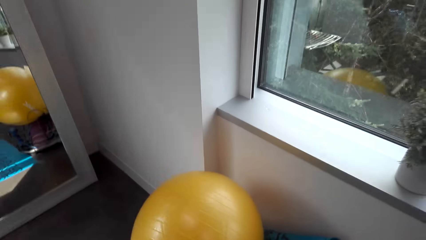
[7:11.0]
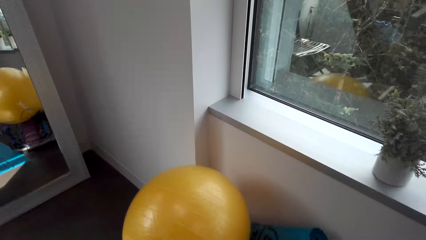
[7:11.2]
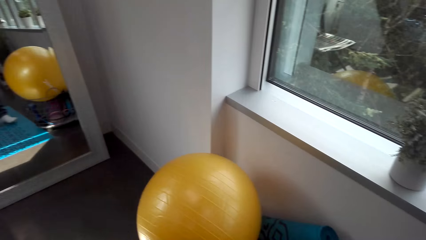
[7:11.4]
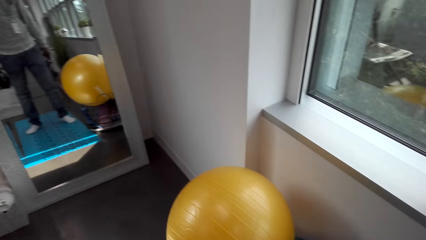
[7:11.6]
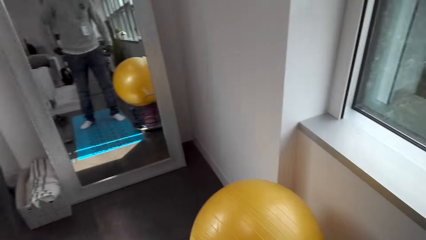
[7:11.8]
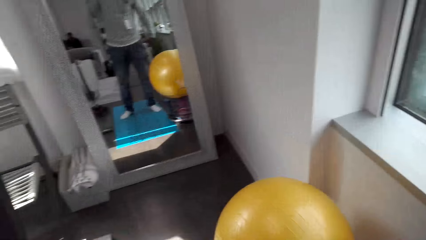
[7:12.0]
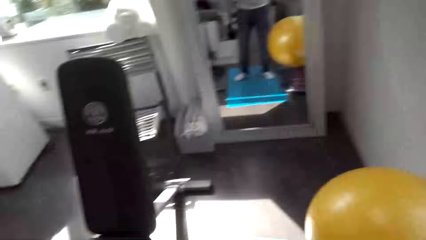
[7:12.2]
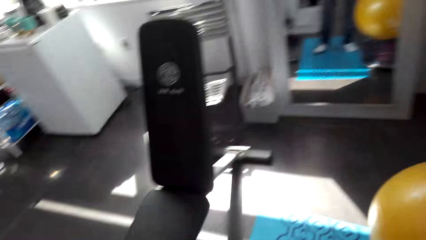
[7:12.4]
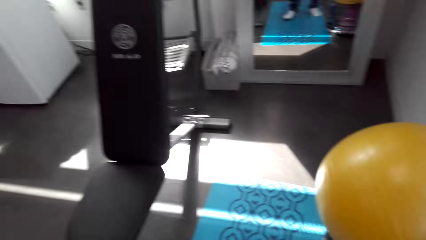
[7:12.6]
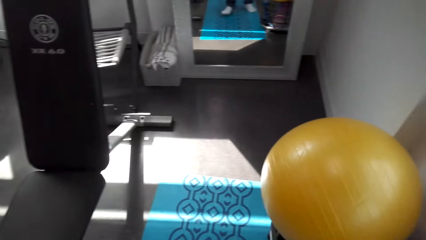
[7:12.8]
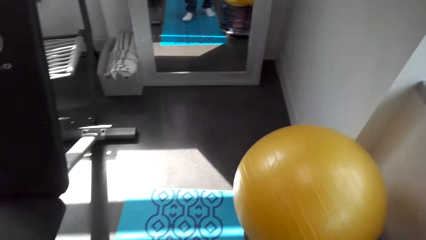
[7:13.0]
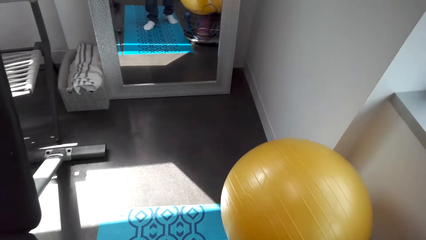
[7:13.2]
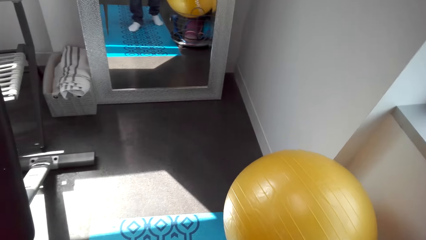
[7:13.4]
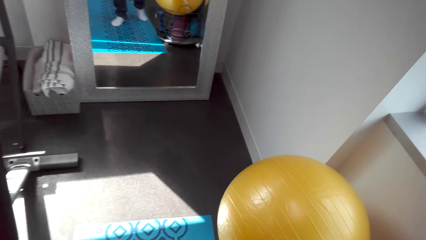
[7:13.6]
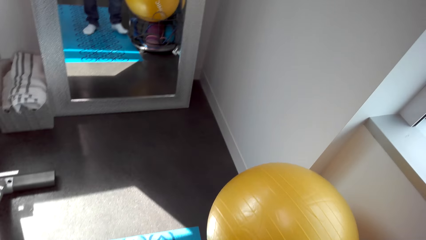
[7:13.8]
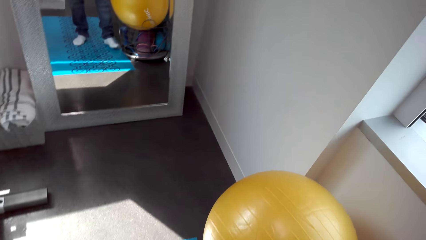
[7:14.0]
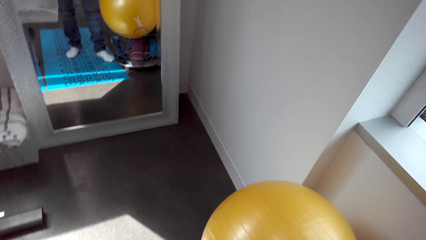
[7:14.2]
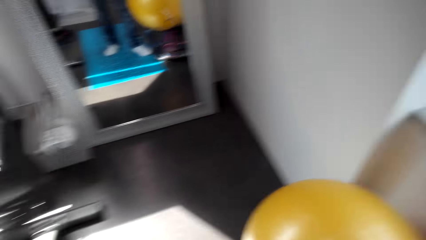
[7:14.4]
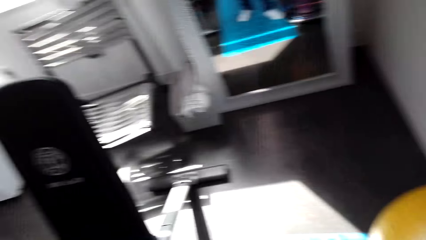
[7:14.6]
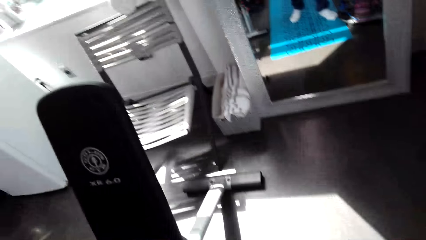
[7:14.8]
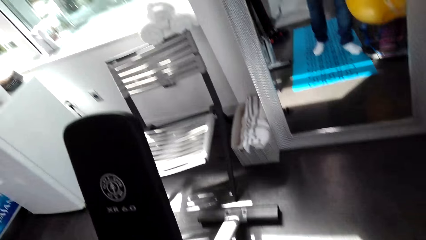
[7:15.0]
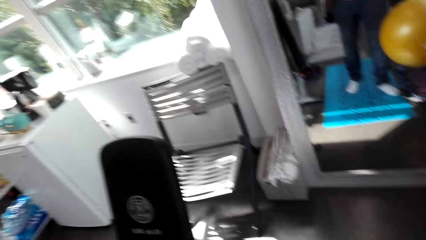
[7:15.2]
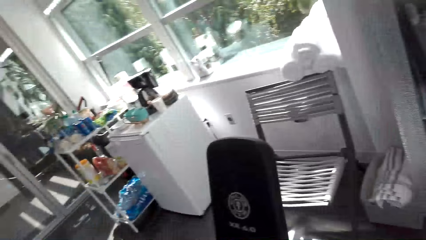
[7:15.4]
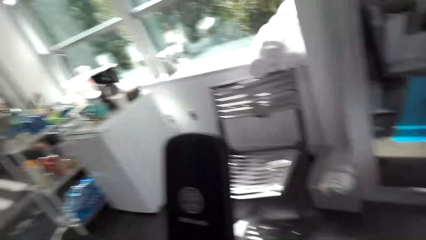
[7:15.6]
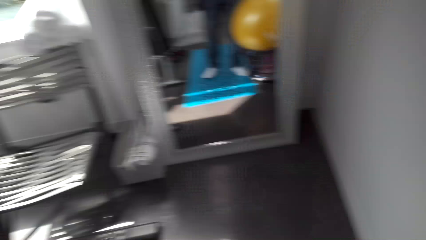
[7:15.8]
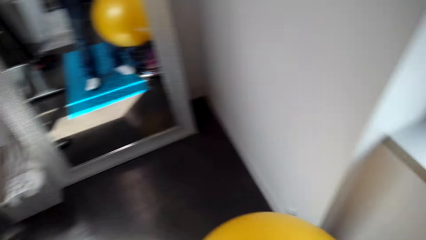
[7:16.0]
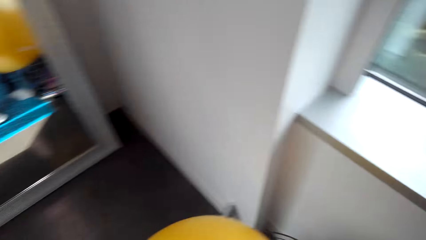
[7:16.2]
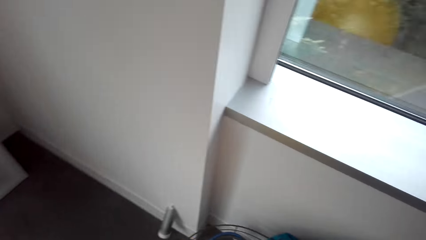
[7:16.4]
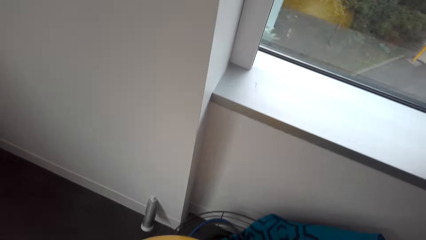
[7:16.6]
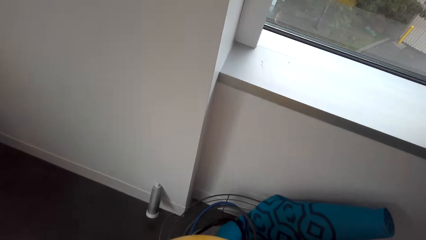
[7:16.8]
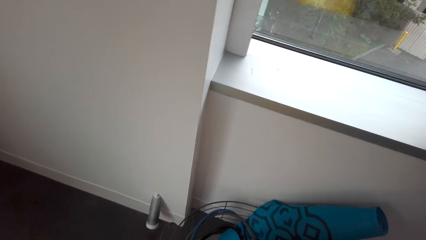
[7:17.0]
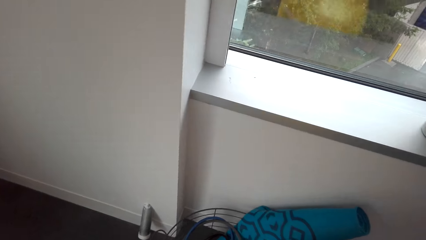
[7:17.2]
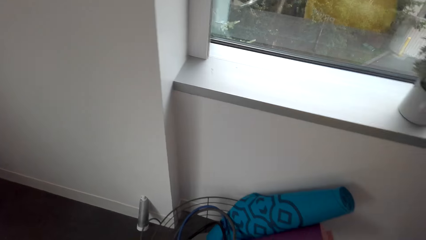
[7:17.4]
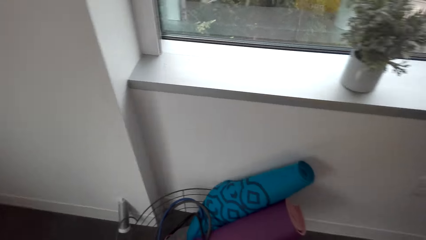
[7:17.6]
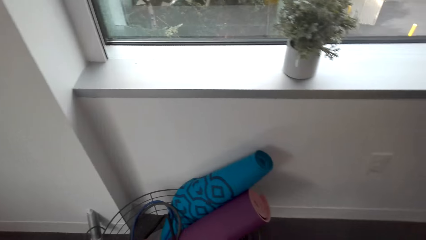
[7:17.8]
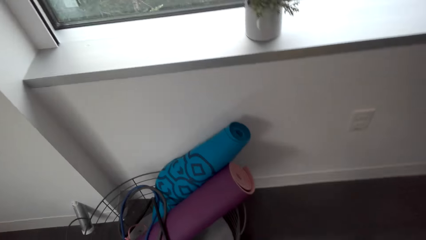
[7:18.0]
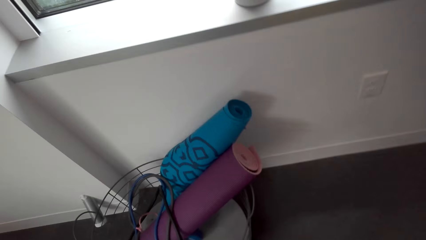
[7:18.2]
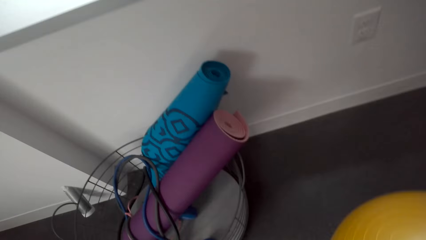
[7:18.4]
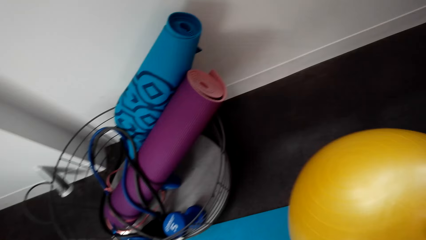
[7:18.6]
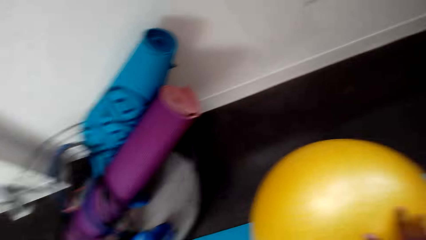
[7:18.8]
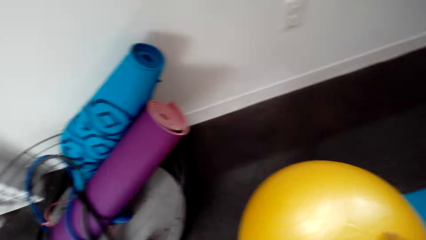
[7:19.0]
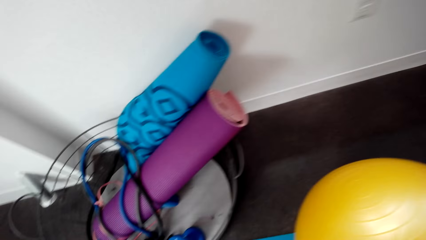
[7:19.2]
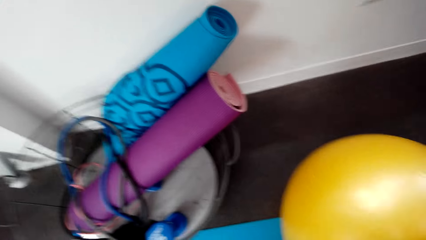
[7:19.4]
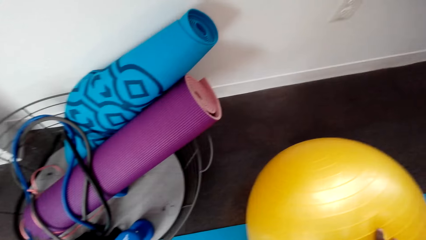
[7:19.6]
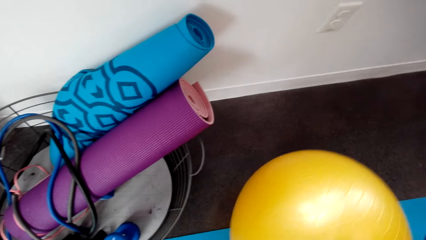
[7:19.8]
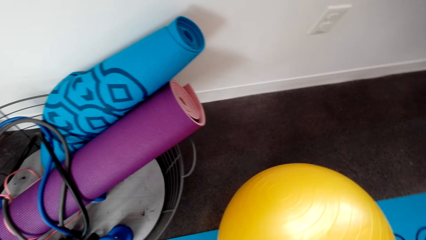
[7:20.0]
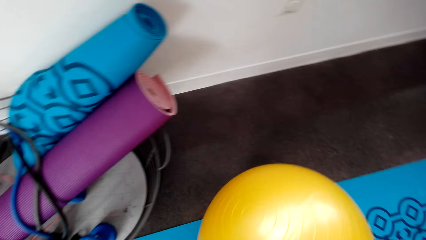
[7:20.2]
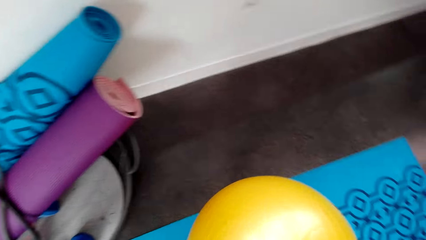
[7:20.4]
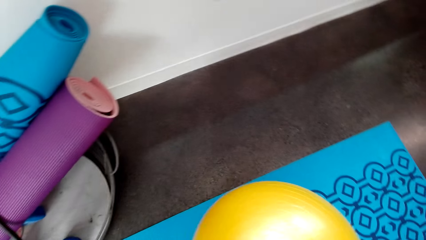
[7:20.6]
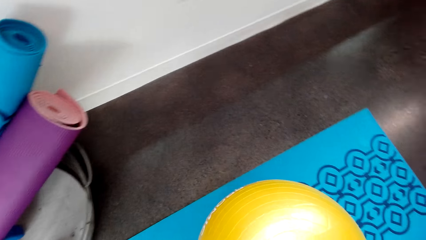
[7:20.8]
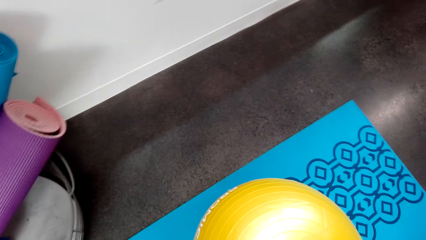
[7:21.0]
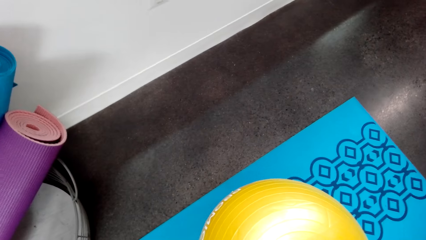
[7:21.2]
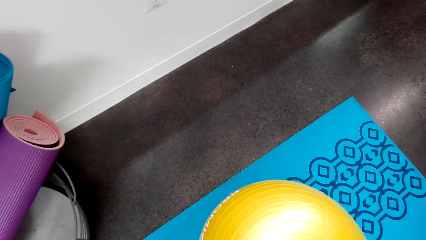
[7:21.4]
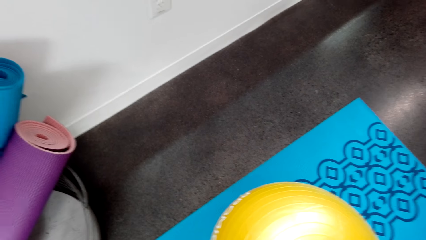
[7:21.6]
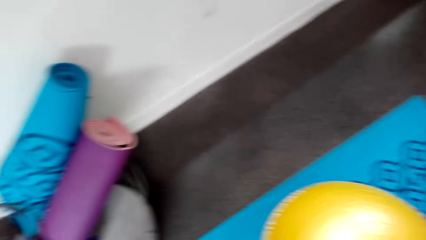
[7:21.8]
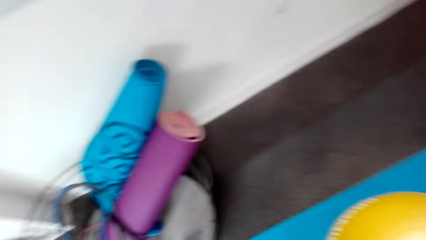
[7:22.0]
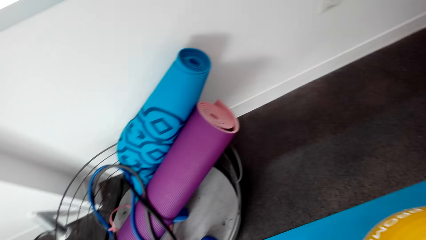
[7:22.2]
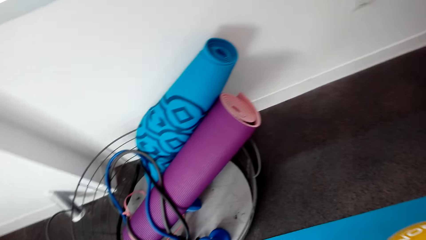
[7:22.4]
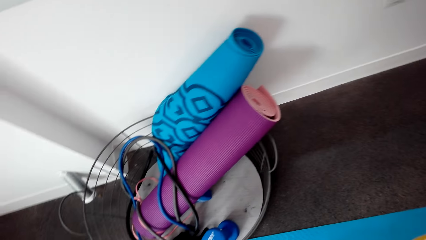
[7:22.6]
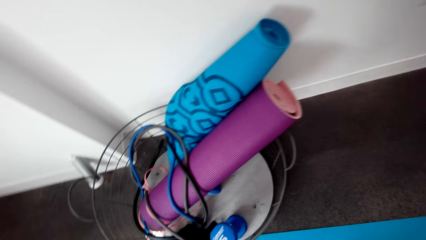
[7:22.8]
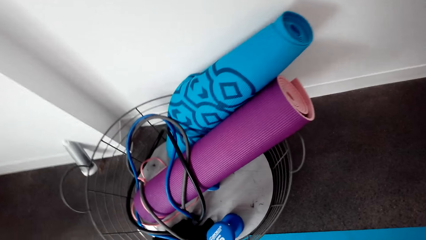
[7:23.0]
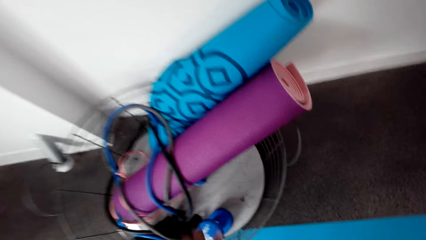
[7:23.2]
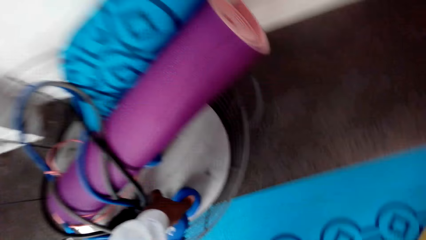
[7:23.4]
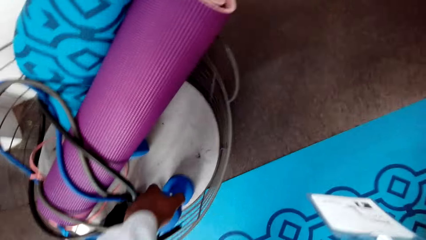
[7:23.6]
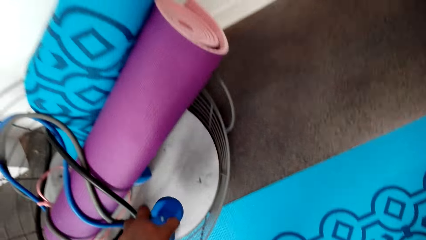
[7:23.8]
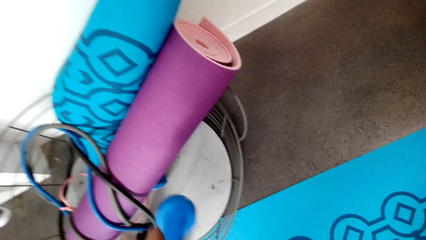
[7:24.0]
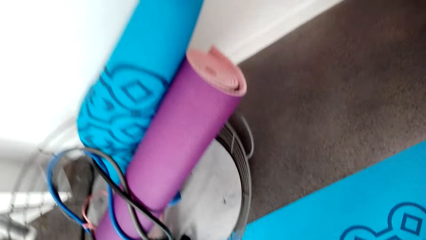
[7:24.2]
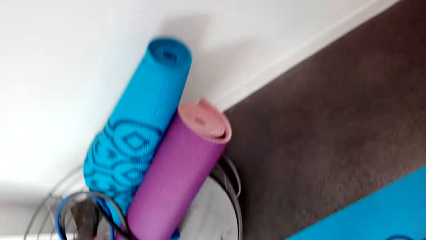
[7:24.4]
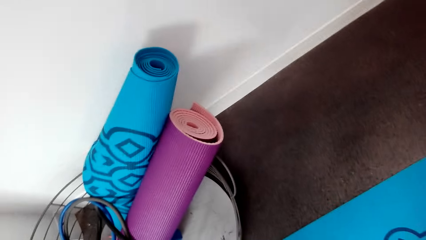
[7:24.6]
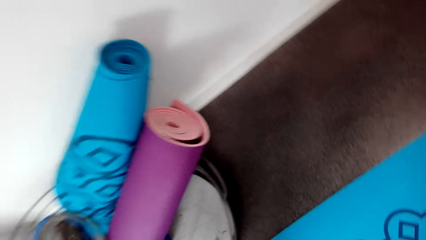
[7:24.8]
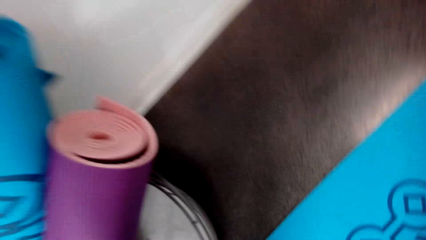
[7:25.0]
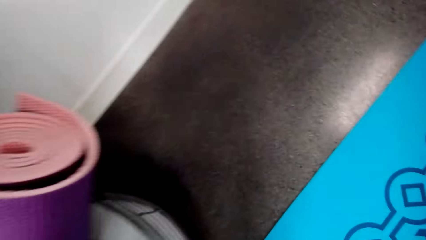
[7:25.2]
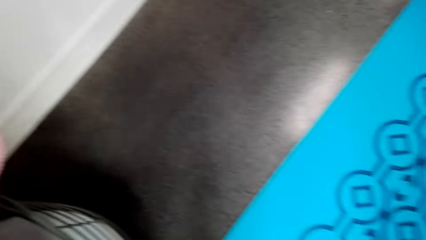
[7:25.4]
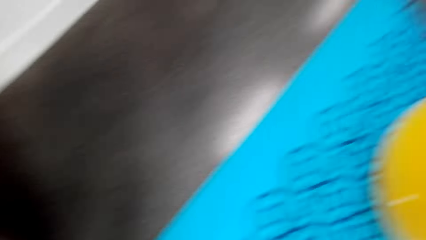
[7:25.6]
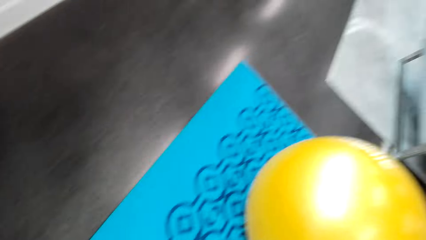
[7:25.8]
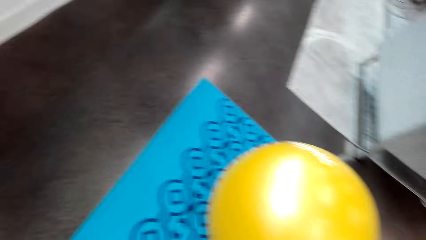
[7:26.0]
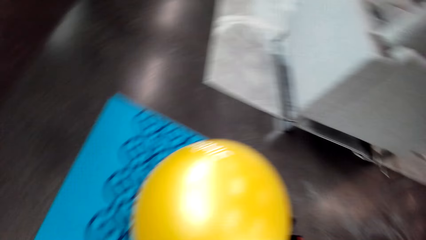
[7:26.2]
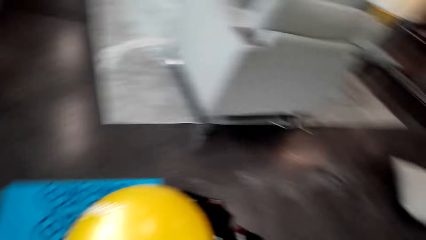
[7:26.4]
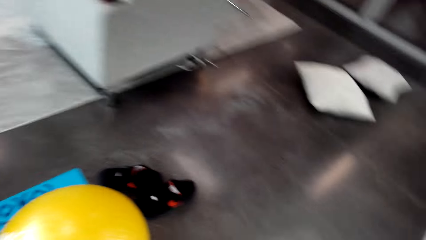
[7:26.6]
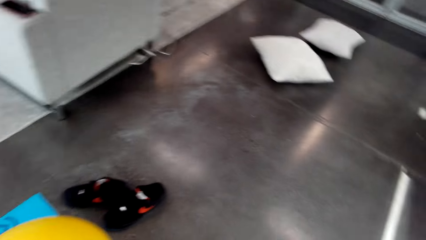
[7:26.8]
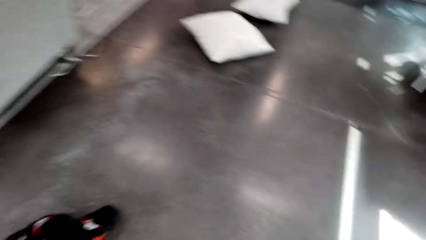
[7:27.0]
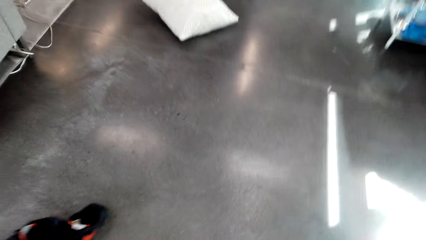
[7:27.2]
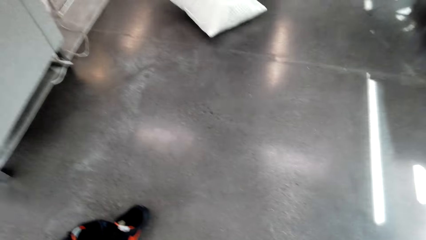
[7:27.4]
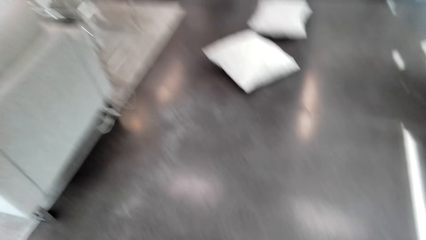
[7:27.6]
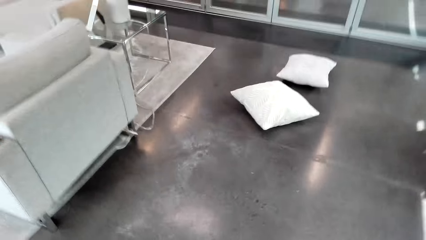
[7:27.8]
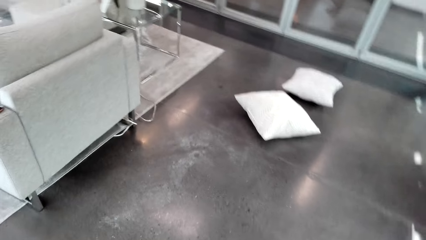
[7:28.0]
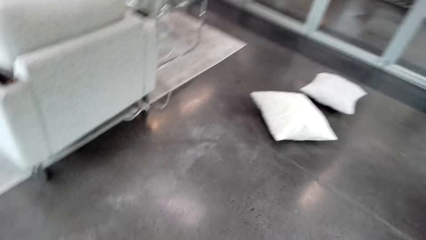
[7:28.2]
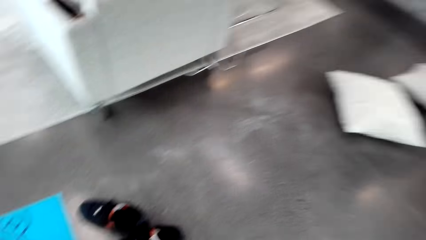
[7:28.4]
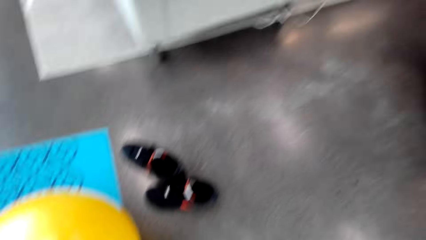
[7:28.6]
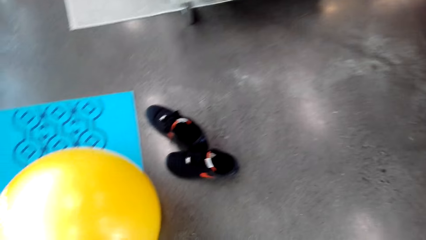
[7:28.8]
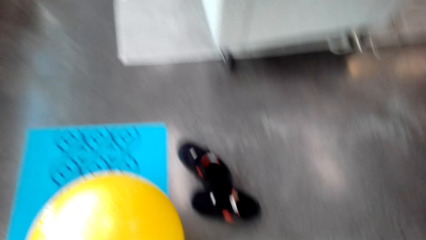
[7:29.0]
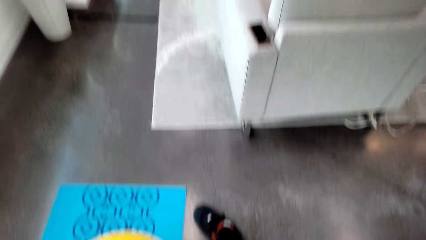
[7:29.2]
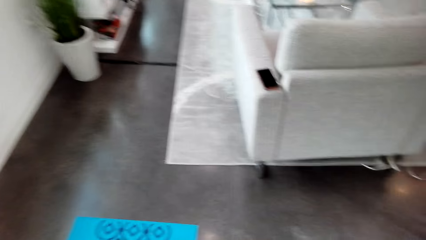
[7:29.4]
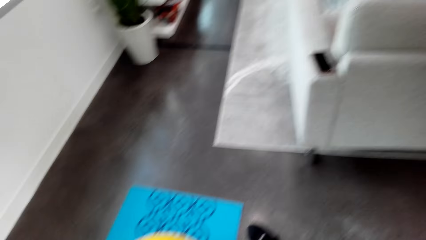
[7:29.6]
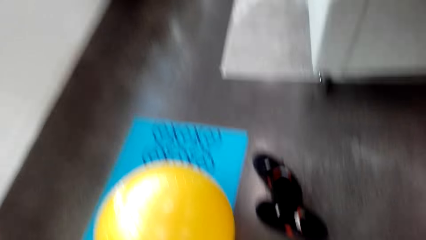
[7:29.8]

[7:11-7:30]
The camera wearer looks around in the house. They walk around the room. They pick up a ball. They put the ball on the floor. They move the exercise ball. They pick up a dumbbell. They look around in the house. They walk around the room.
